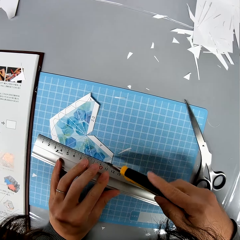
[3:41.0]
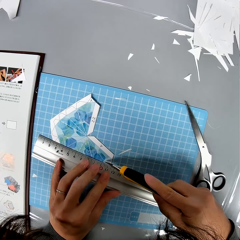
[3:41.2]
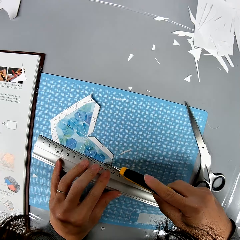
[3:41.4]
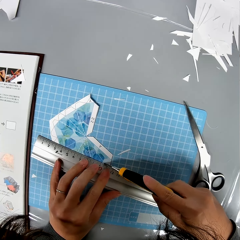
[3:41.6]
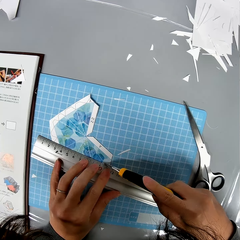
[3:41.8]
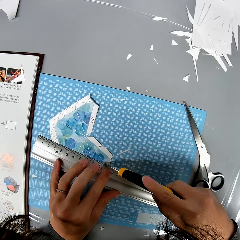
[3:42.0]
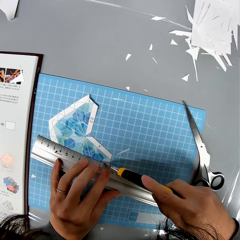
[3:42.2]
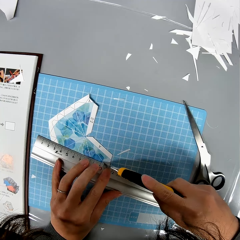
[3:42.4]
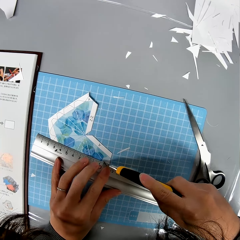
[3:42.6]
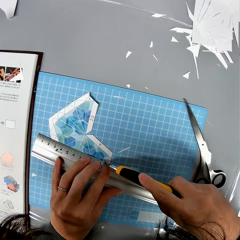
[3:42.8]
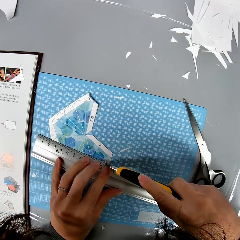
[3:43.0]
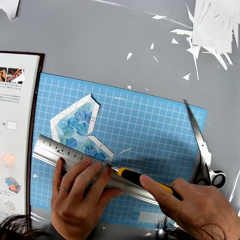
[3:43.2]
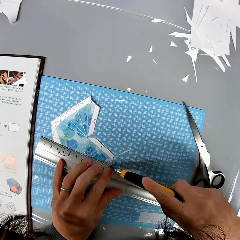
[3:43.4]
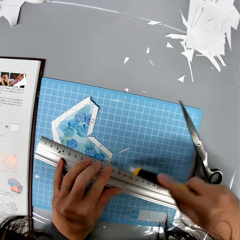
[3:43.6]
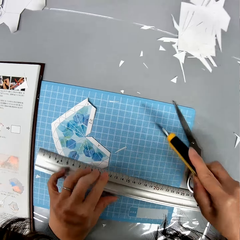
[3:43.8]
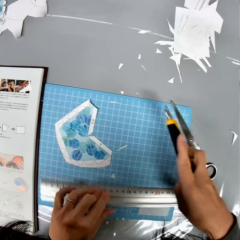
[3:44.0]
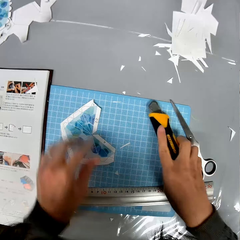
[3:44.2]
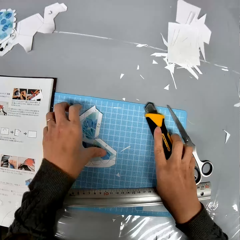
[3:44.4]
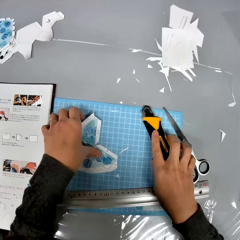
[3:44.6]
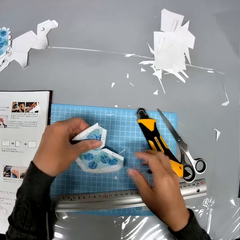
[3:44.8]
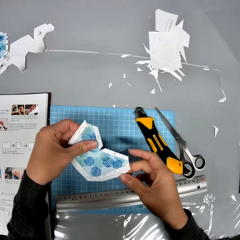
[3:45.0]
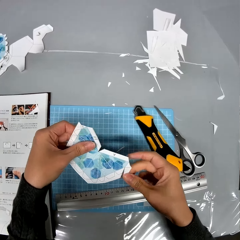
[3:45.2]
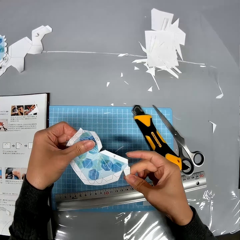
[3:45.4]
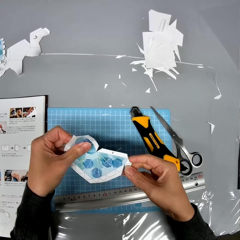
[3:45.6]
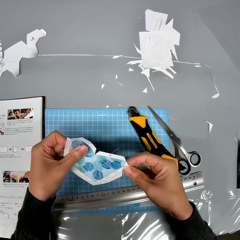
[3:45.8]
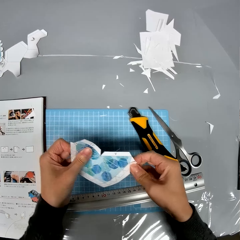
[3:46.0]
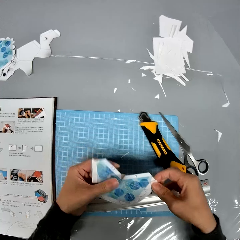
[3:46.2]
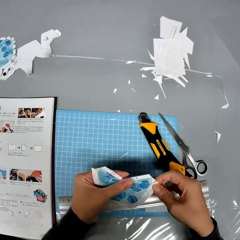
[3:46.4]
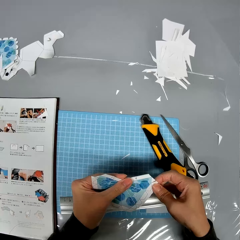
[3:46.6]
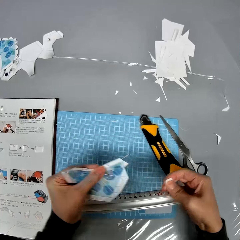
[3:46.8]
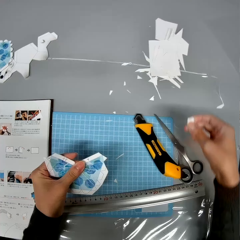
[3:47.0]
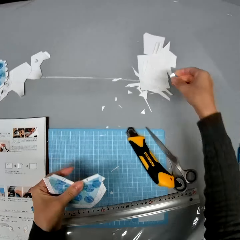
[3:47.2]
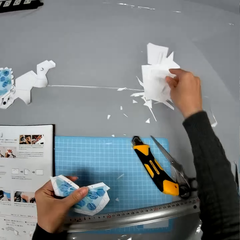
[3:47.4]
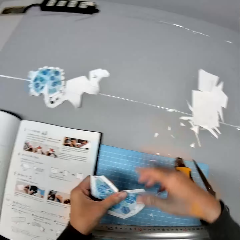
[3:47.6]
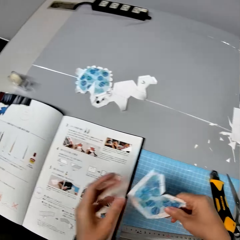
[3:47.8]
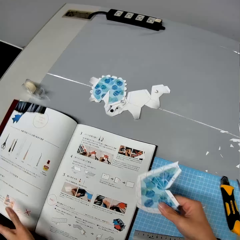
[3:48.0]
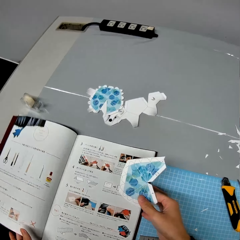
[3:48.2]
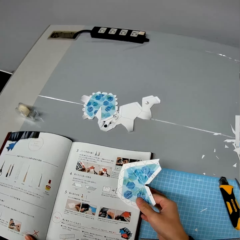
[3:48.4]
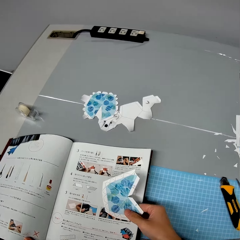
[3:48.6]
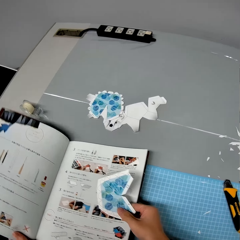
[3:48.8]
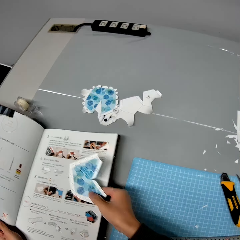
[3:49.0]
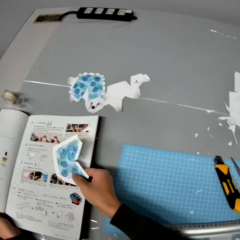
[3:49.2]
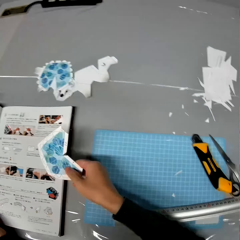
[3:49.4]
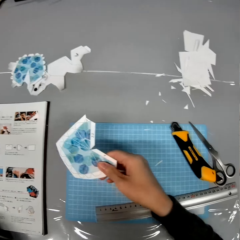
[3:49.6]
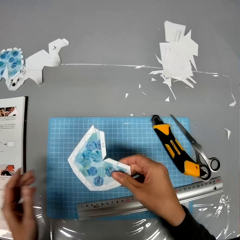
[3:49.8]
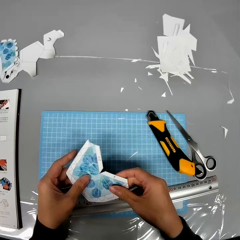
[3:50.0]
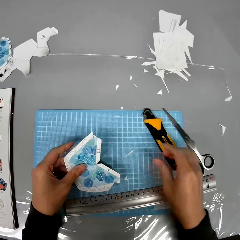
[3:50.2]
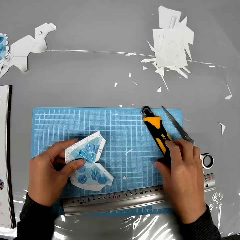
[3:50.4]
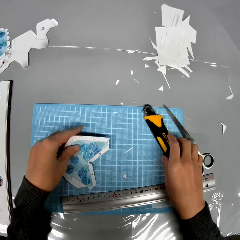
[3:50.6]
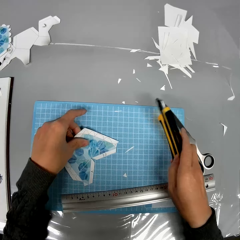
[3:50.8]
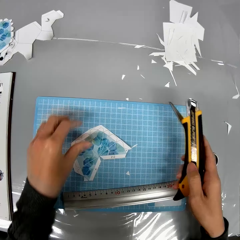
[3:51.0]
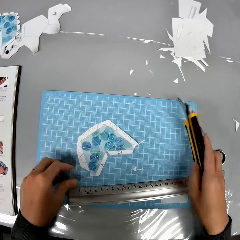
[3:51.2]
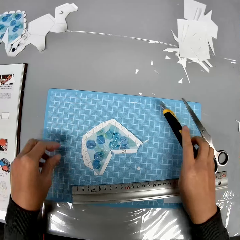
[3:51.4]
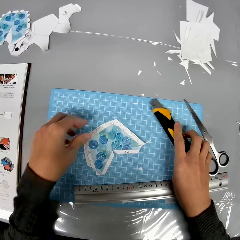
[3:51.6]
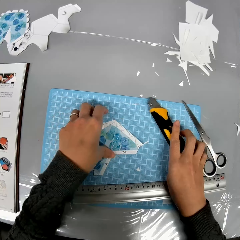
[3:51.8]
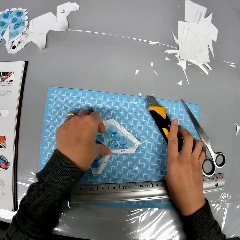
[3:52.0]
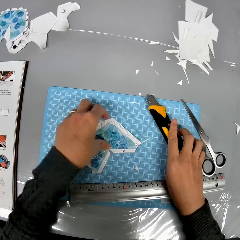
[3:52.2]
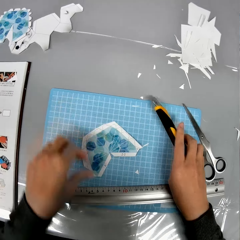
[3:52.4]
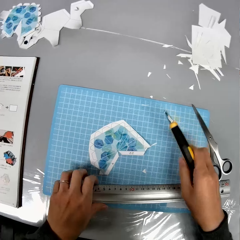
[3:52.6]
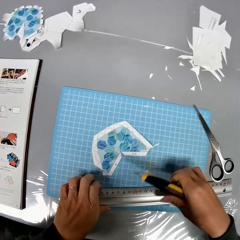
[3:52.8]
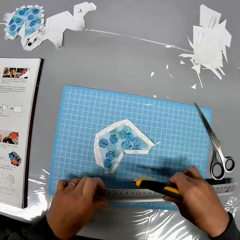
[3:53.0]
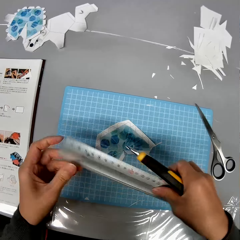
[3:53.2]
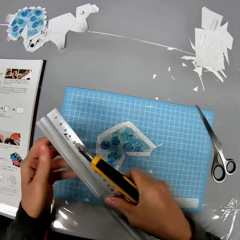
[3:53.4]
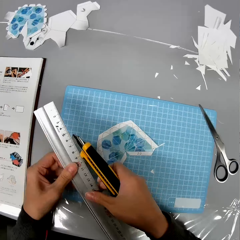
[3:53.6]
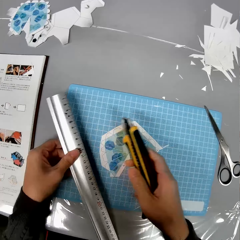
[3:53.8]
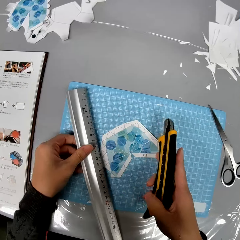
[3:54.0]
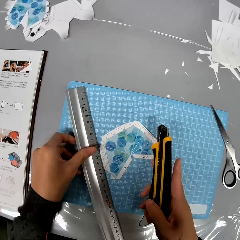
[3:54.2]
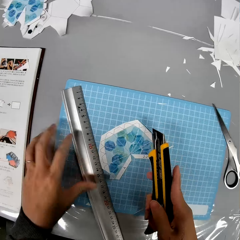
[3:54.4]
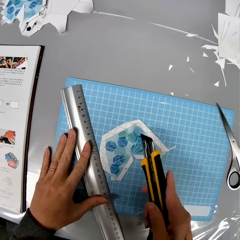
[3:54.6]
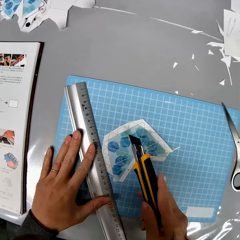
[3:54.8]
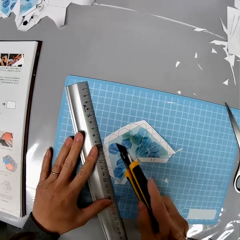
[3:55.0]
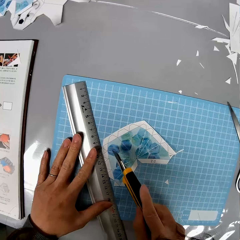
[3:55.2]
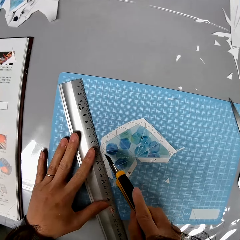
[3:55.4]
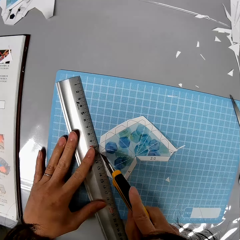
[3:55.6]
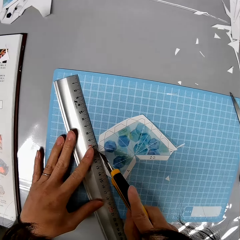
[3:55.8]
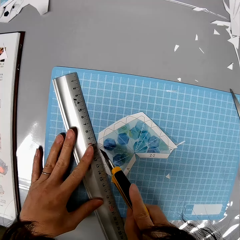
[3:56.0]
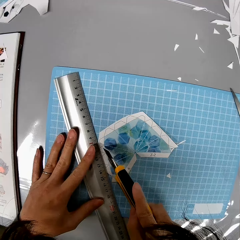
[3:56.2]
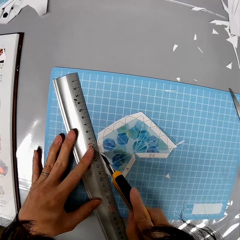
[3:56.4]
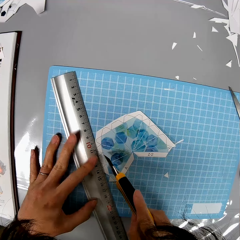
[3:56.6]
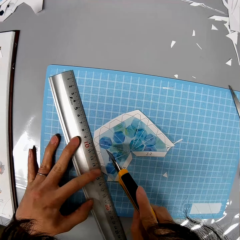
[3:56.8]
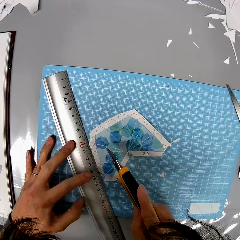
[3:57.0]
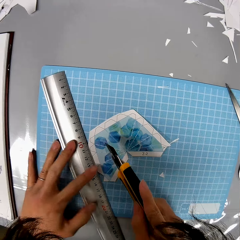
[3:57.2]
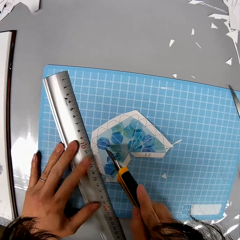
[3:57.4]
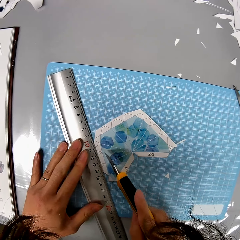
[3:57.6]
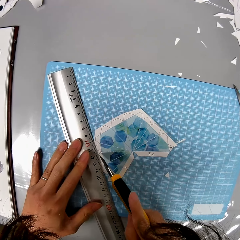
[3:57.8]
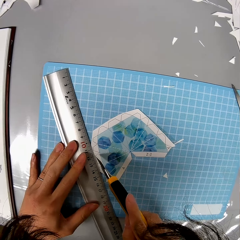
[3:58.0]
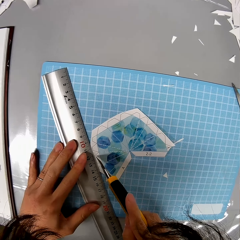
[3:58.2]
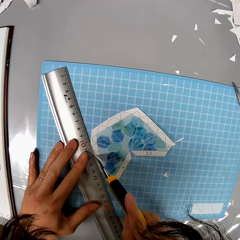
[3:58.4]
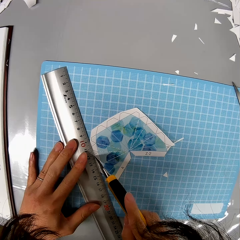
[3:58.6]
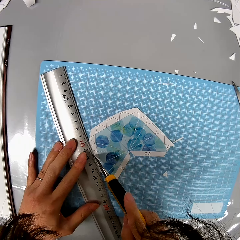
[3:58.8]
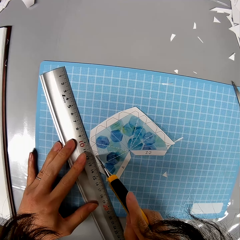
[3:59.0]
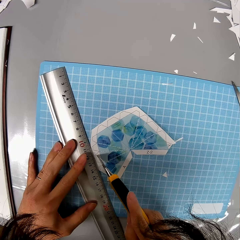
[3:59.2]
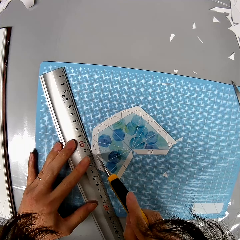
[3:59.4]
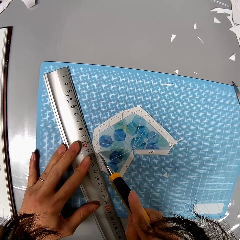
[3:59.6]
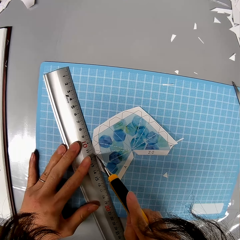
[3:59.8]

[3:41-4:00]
The camera wearer cuts the cardboard paper using a craft knife. They drop the craft knife on the table and pick up the cardboard paper. They pull out a piece of cardboard paper from the cardboard paper and drop it on the table. They adjust the book on the table. They hold the paper in hand. They drop the cardboard paper on the table and pick up the craft knife from the table. They pick up the ruler from the table and place it on the cardboard paper. They cut the paper.

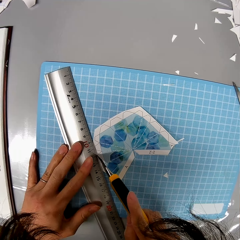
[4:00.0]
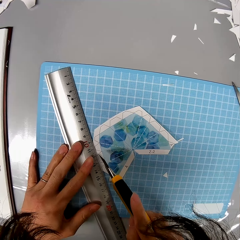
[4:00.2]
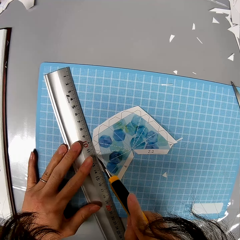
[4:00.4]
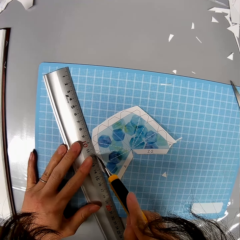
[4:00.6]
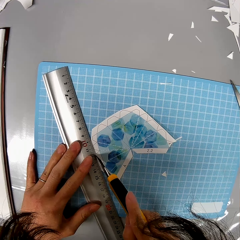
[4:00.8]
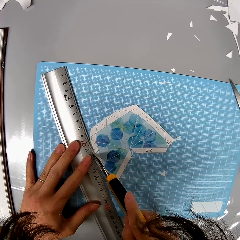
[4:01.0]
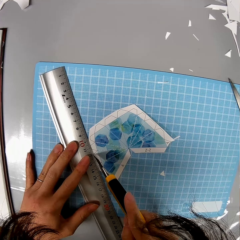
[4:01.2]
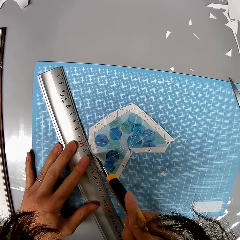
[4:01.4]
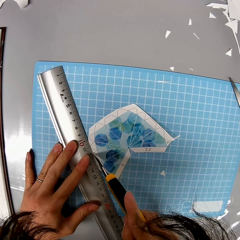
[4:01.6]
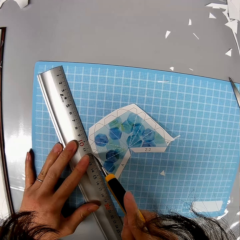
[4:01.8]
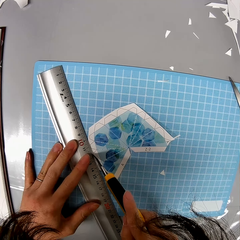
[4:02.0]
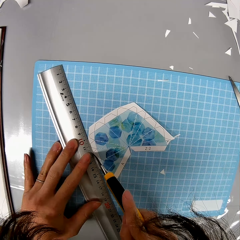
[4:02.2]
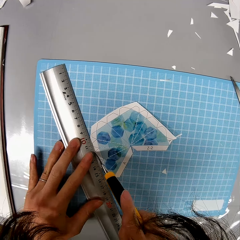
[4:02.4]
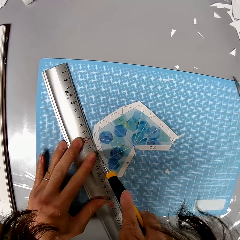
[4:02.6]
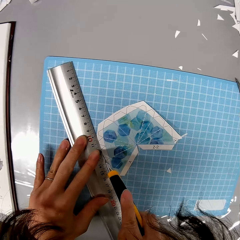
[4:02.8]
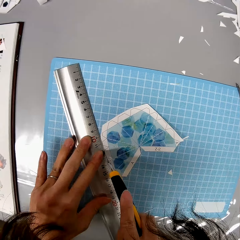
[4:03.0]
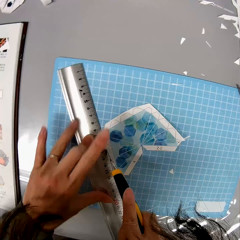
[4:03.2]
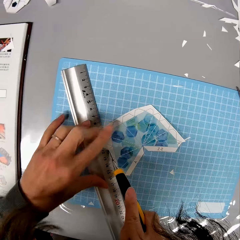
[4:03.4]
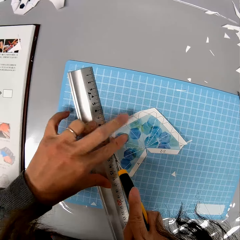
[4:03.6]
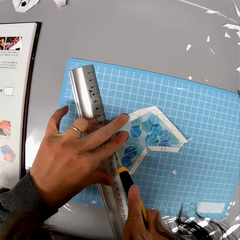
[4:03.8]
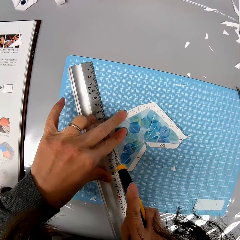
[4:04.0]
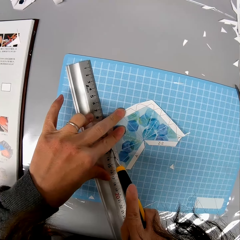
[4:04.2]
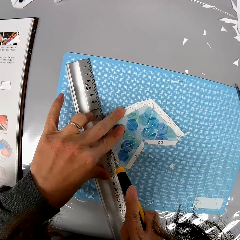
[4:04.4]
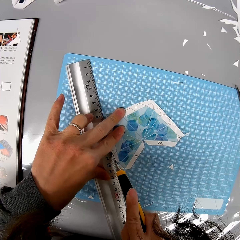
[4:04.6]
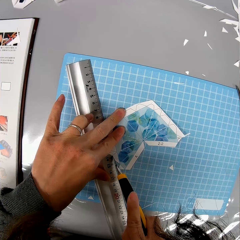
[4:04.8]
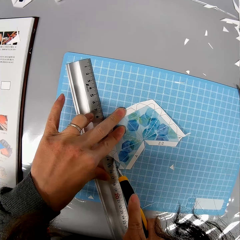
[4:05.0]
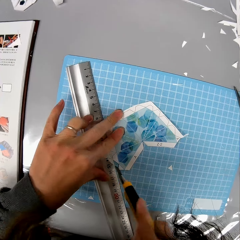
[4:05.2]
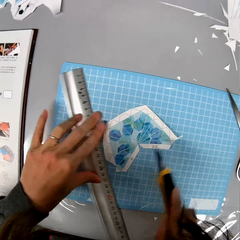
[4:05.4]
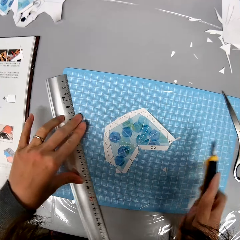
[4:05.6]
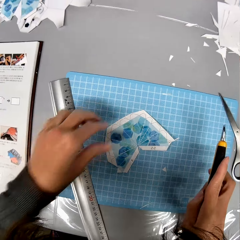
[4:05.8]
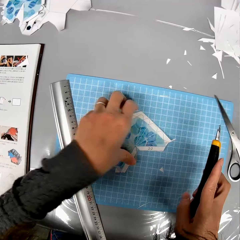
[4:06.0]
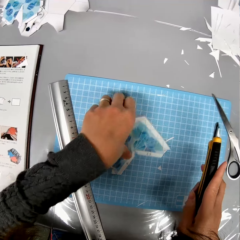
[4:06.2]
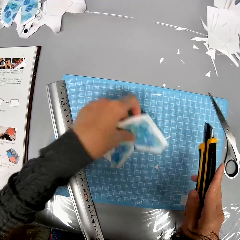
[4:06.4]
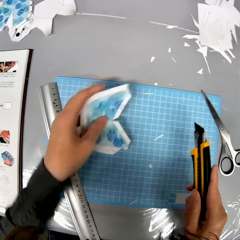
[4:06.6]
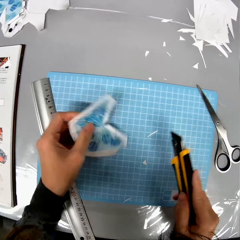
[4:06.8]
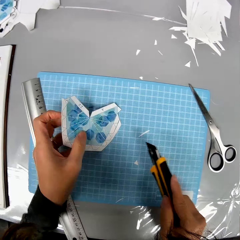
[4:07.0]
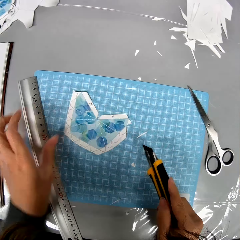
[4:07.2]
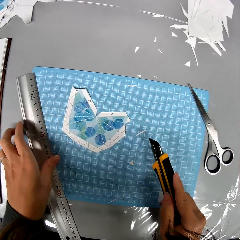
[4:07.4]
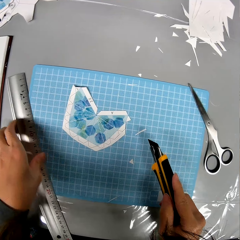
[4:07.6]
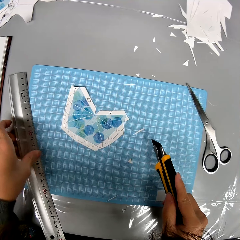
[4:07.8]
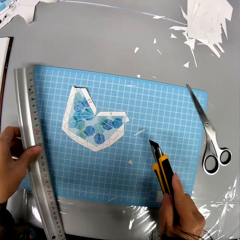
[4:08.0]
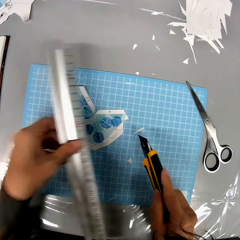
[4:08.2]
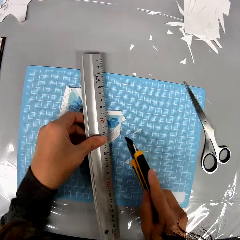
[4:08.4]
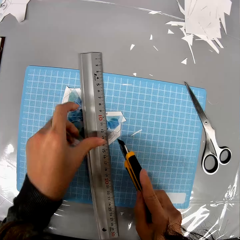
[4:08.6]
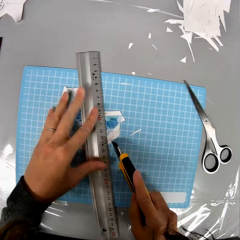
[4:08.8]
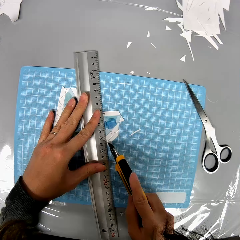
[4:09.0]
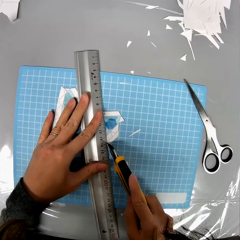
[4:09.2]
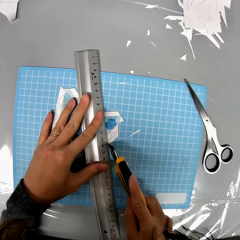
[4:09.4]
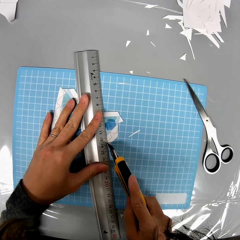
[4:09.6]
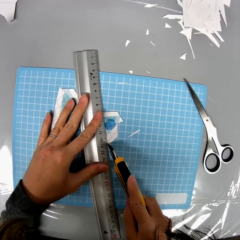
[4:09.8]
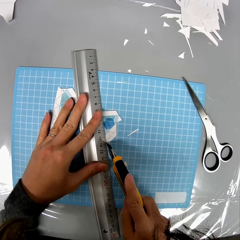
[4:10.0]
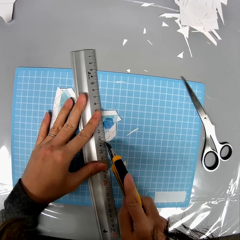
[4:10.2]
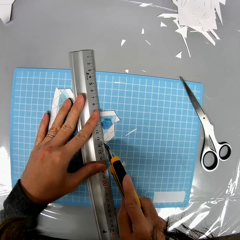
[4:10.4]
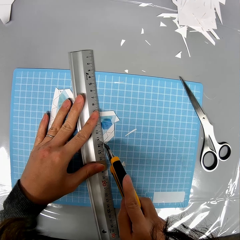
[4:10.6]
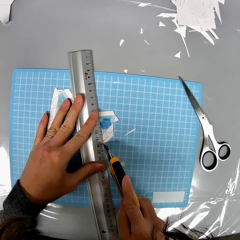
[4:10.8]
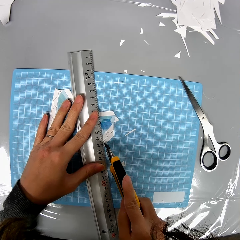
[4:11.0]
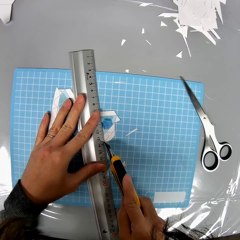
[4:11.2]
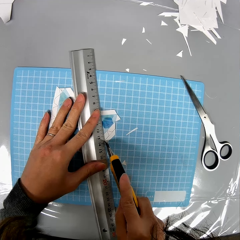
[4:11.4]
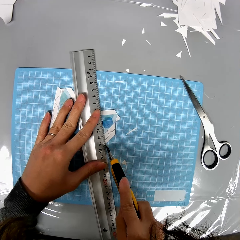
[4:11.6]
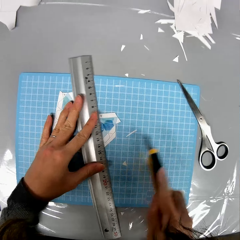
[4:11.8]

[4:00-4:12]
The camera wearer cuts the cardboard paper using a craft knife. They push the ruler on the table. They adjust the position of the cardboard paper. They take the paper. They pick up the ruler from the table and place it on the cardboard paper. They cut the paper.
